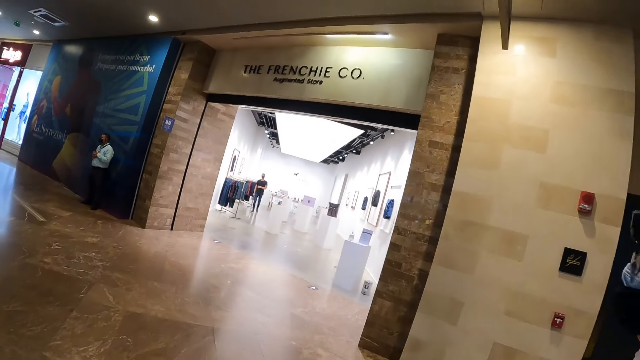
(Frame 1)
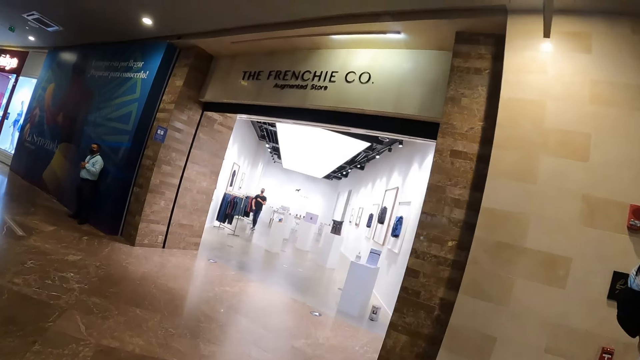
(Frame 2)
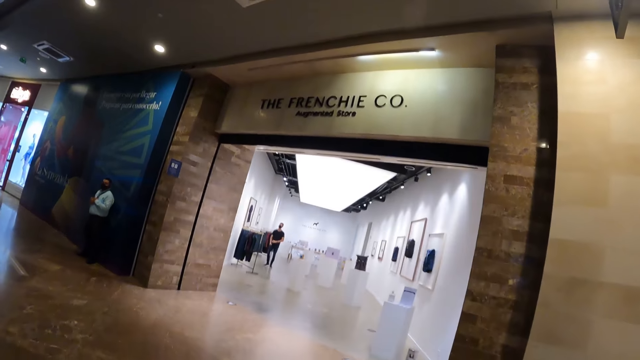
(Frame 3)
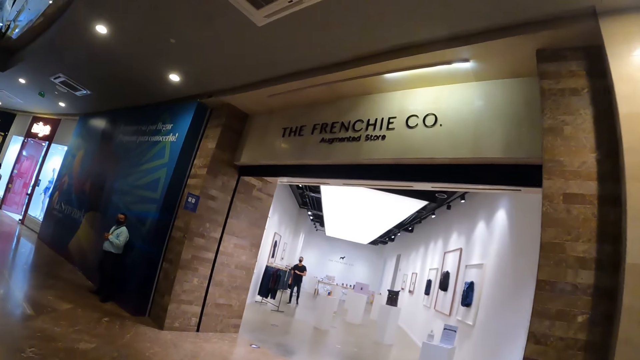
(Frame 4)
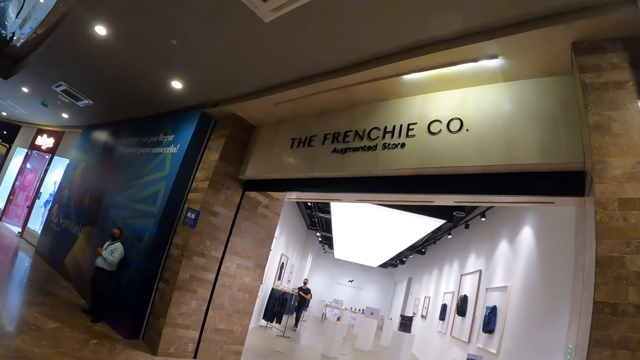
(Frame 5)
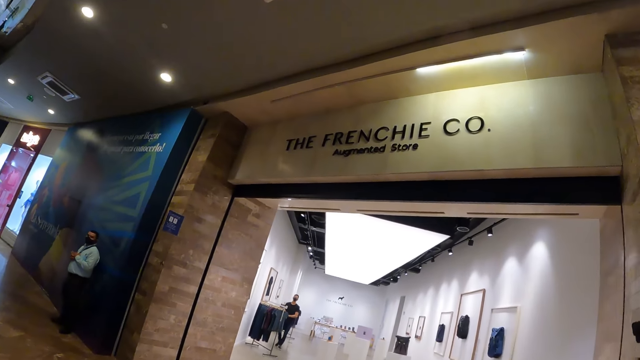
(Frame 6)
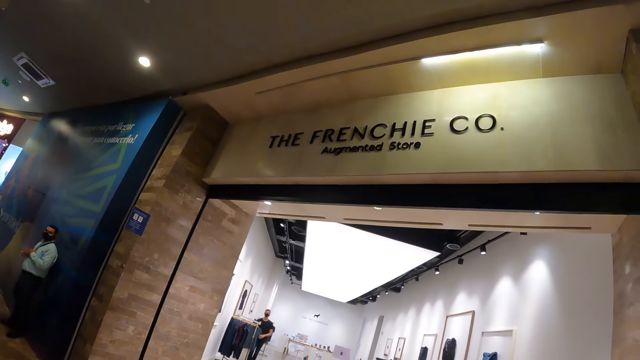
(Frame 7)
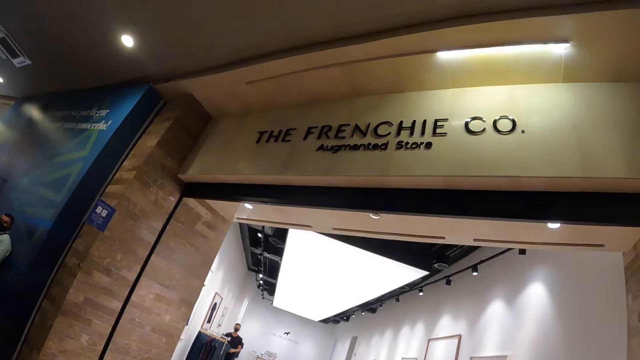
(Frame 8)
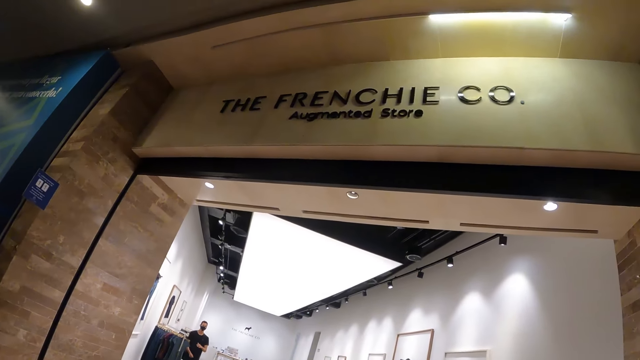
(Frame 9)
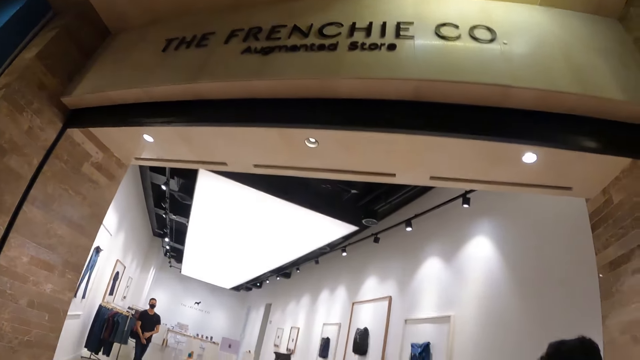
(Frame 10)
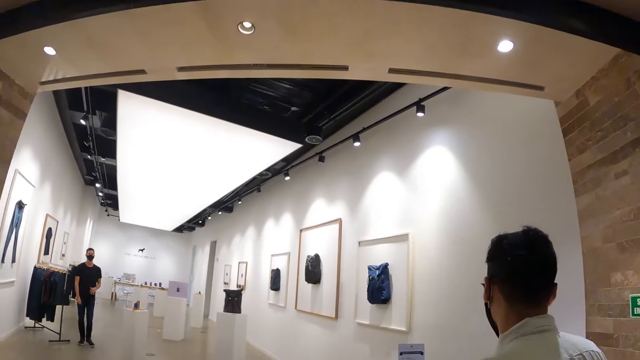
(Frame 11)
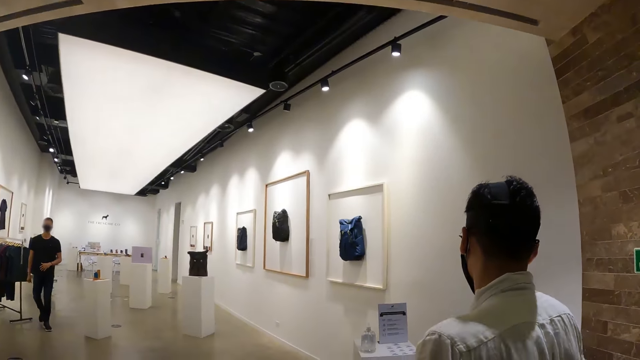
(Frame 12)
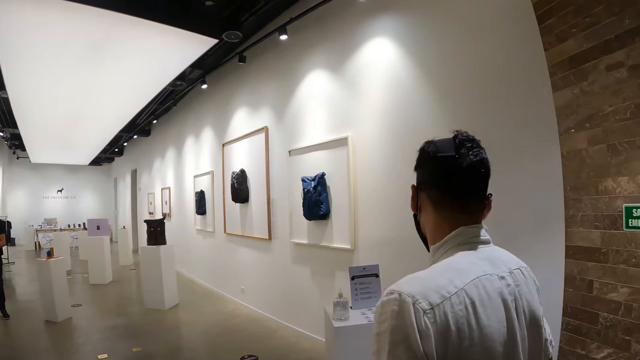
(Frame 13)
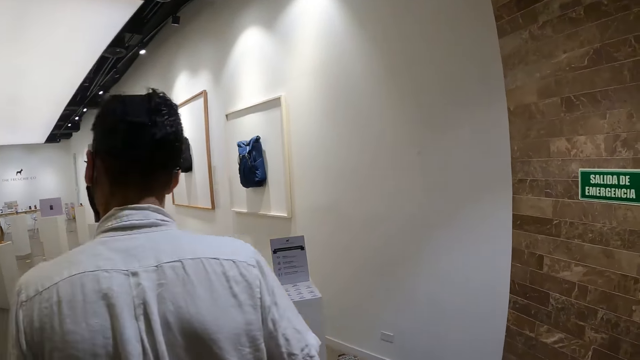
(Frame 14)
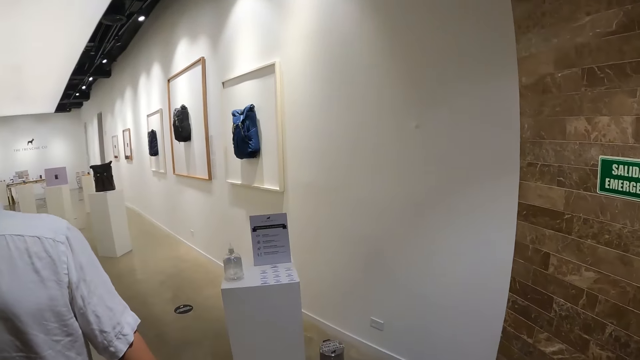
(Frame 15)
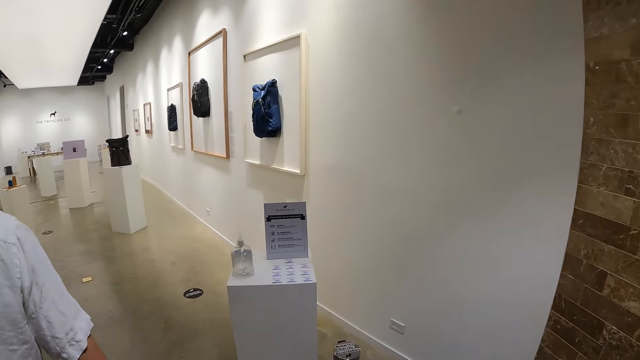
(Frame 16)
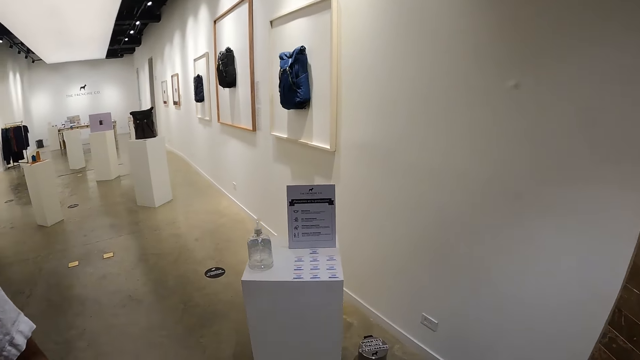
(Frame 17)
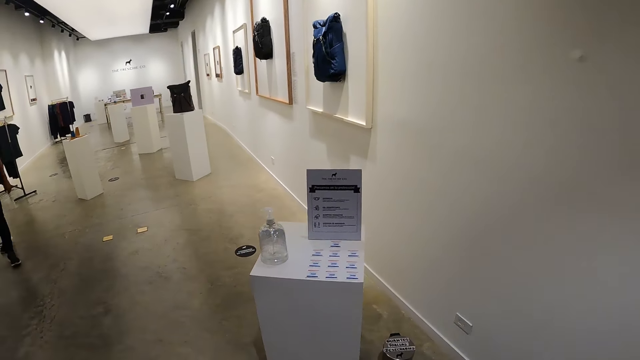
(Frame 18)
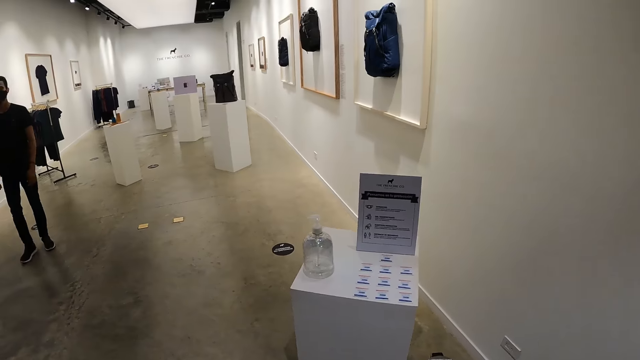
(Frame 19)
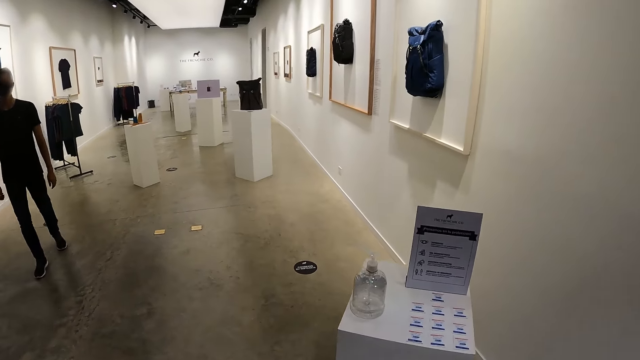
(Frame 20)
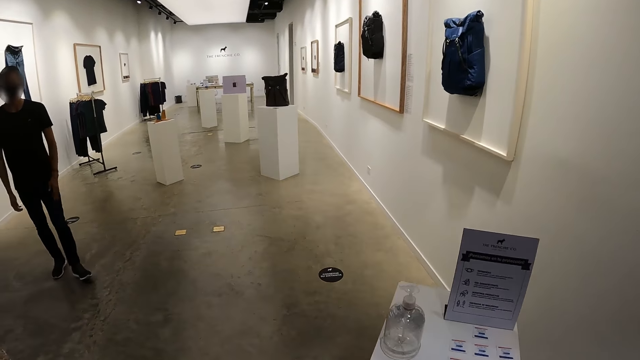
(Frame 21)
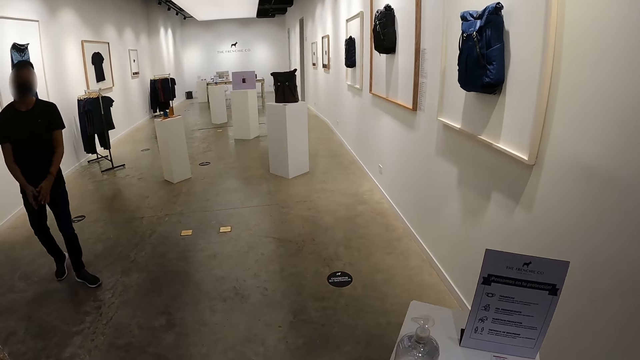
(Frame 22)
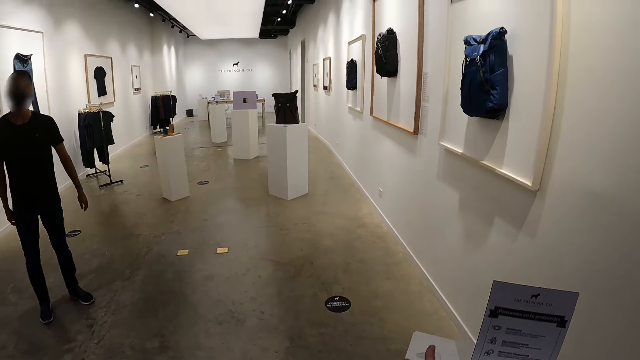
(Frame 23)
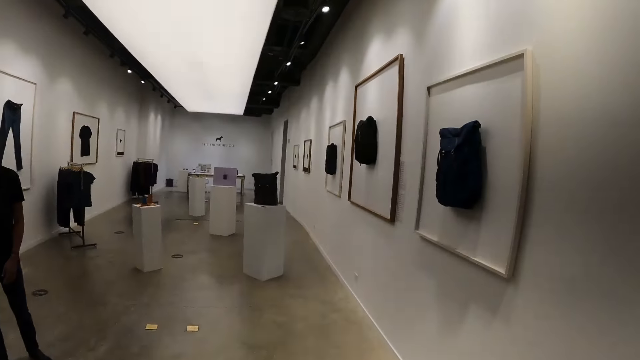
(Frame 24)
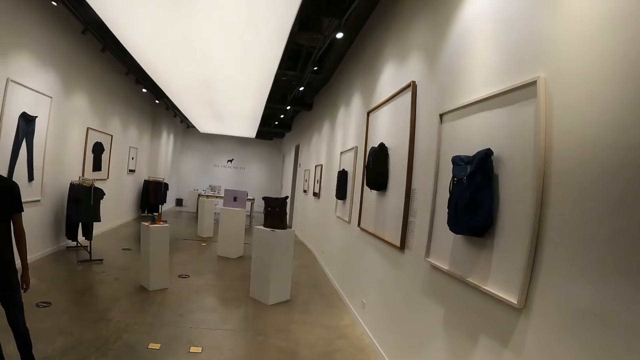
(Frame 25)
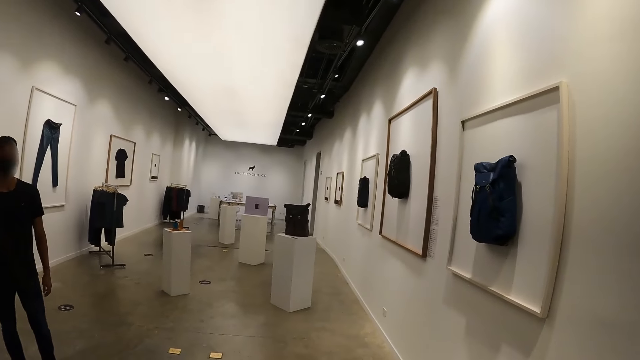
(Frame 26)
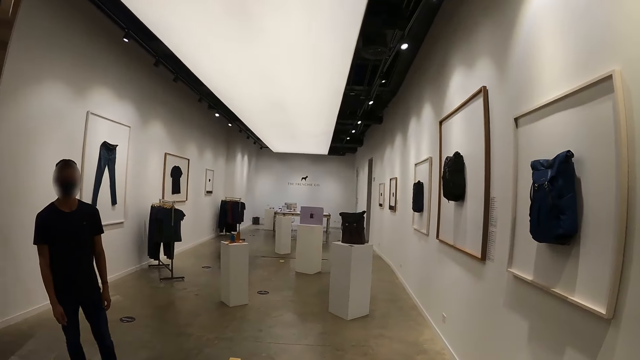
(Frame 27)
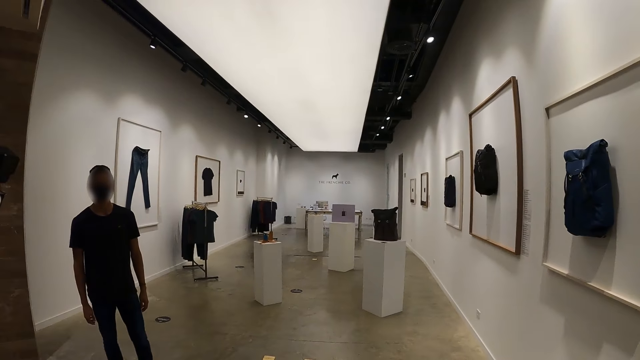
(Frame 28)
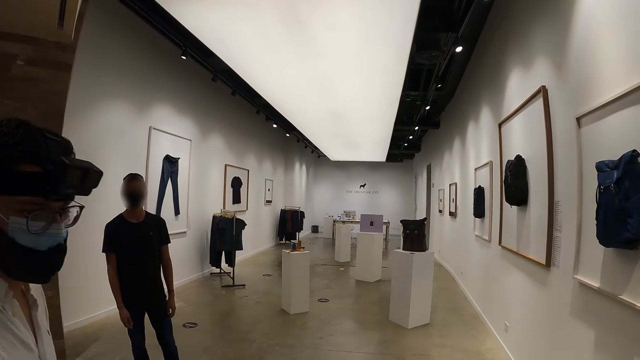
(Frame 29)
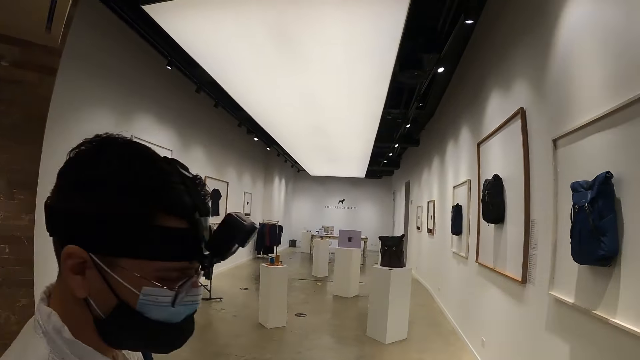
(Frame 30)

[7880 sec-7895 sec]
A man walks towards the camera wearer in an augmented store. The other man walks into the augmented store. The camera wearer walks into the augmented store. The first man claps his hands. The camera wearer presses the bottle.

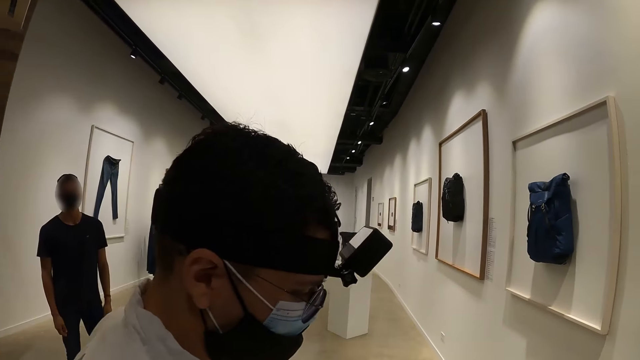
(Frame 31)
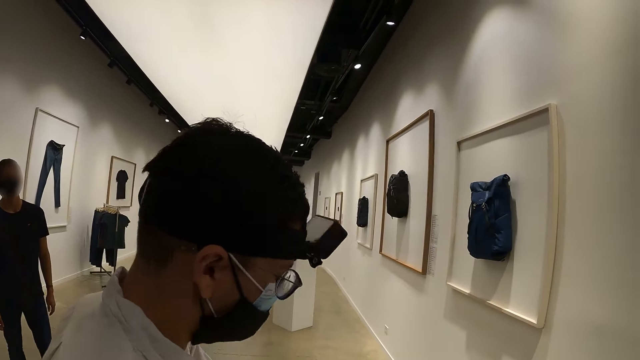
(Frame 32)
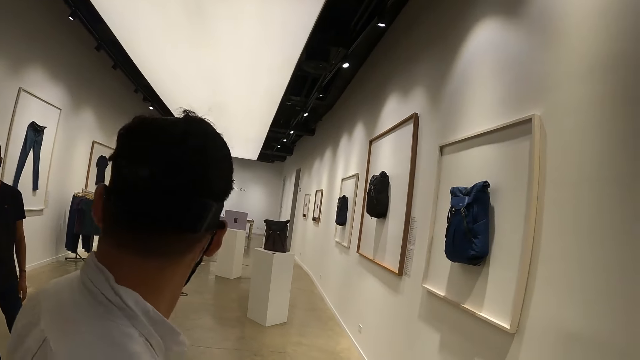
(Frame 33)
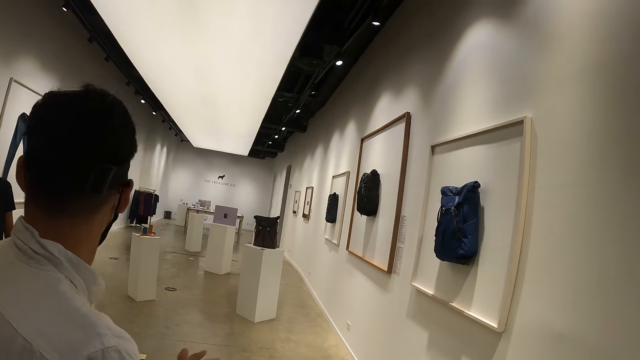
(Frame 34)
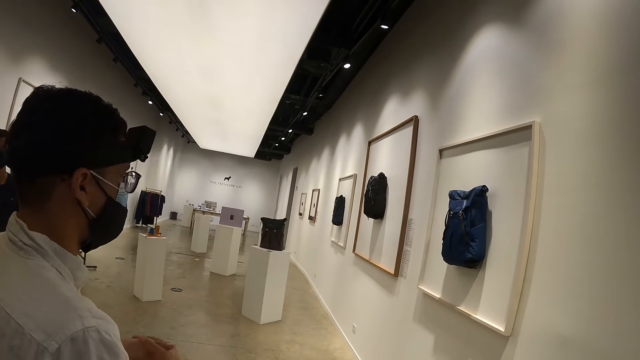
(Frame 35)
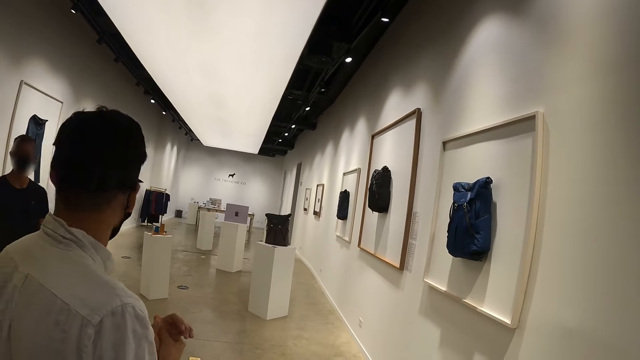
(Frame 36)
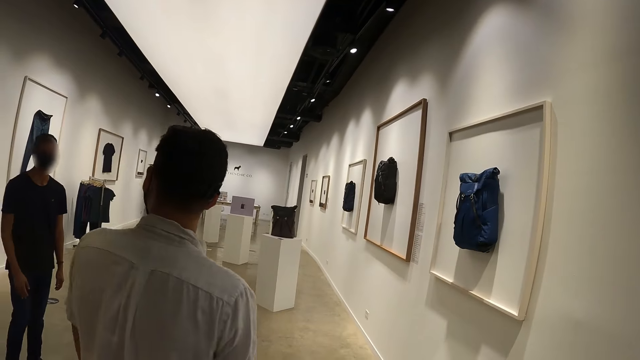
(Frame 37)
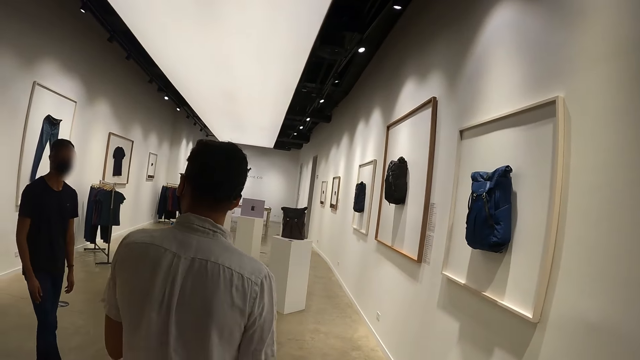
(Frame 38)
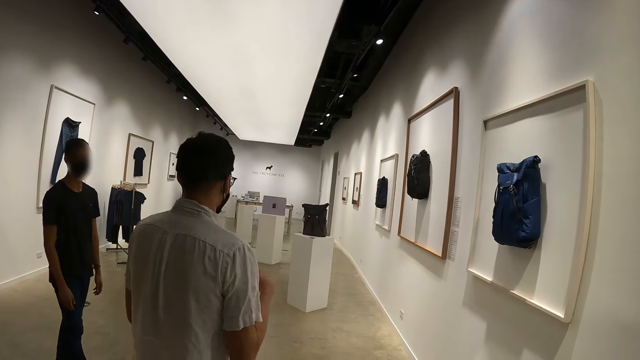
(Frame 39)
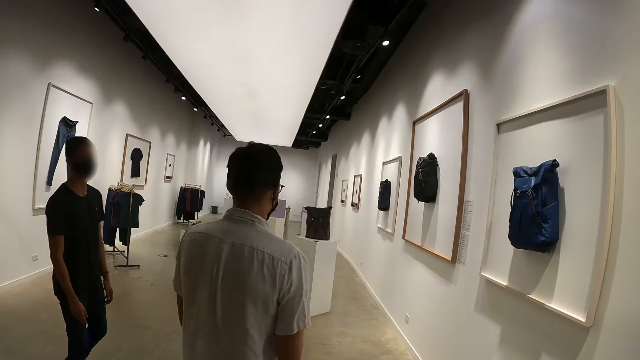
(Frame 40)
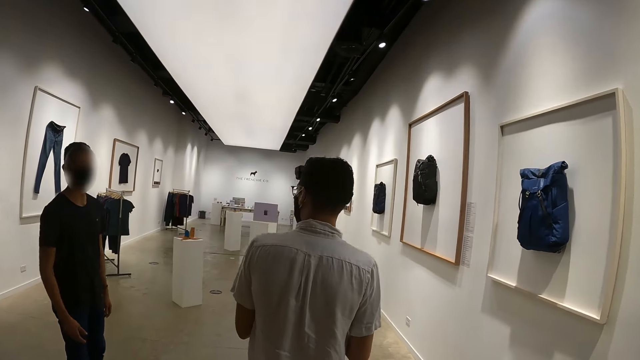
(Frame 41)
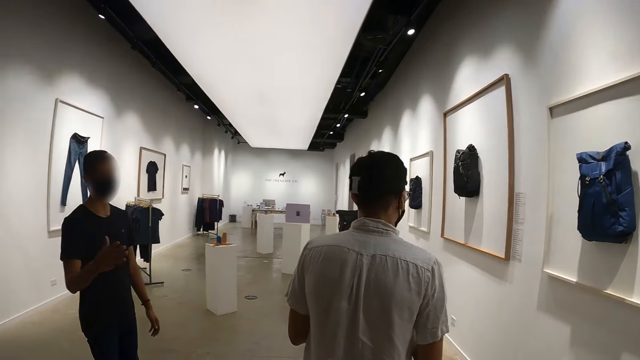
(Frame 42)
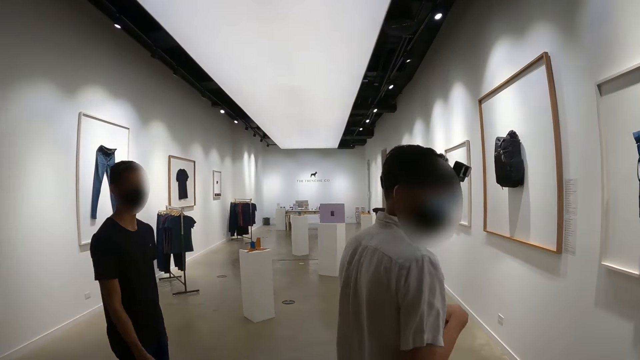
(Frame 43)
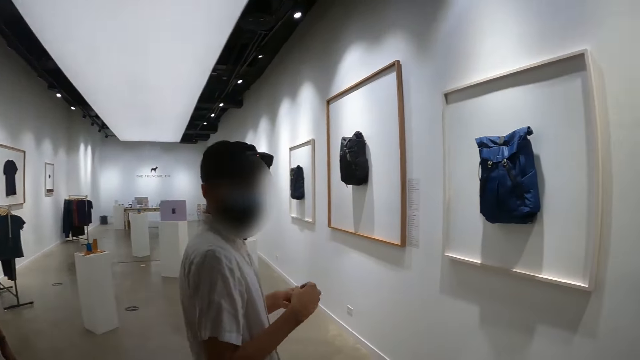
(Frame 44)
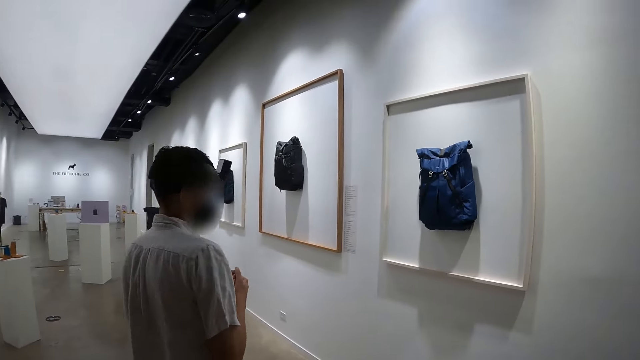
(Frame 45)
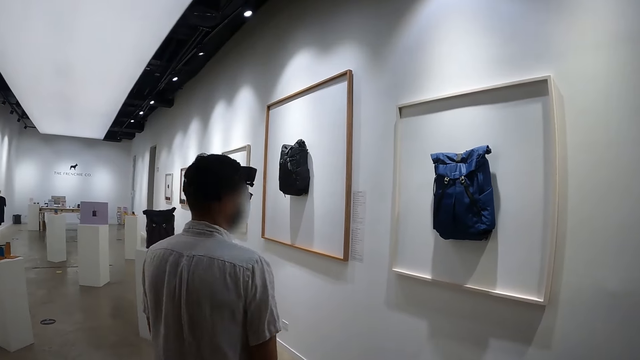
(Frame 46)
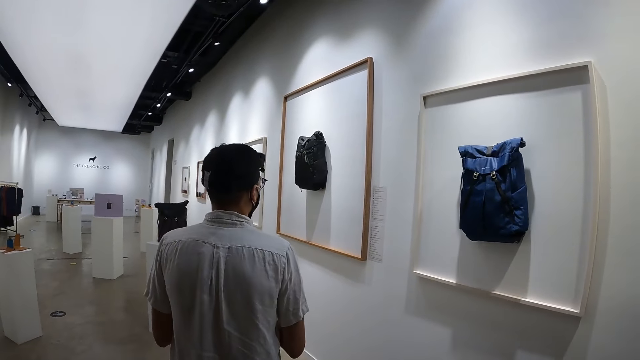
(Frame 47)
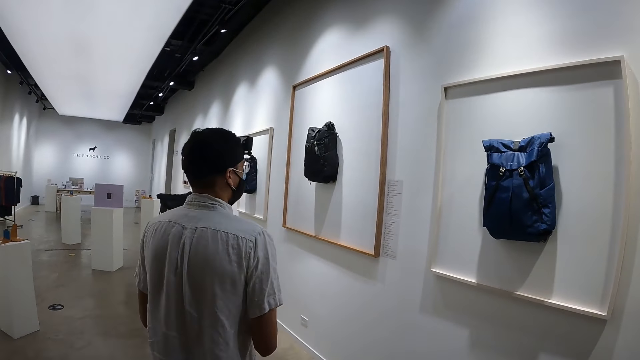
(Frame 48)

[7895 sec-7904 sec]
The man rubs his hands together. Another man interacts with the camera wearer.
